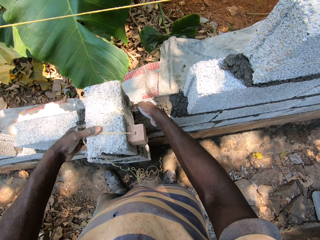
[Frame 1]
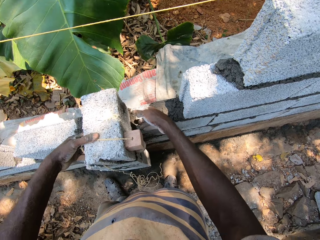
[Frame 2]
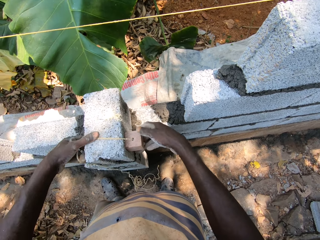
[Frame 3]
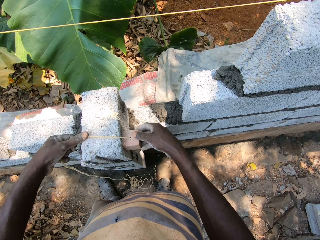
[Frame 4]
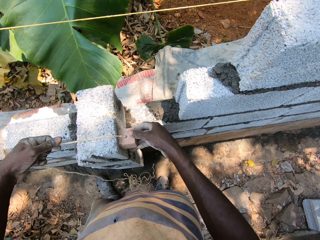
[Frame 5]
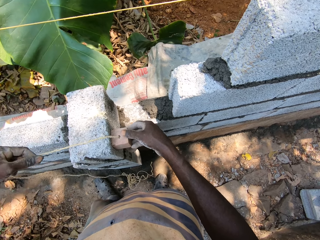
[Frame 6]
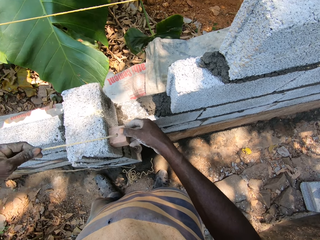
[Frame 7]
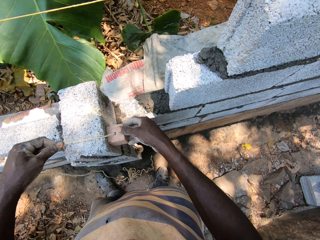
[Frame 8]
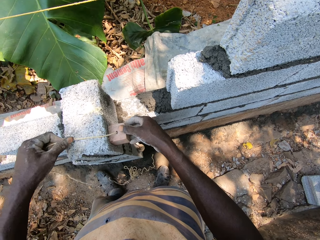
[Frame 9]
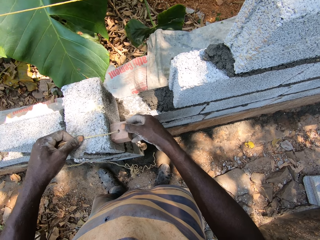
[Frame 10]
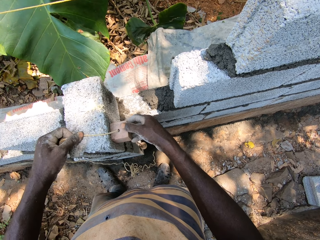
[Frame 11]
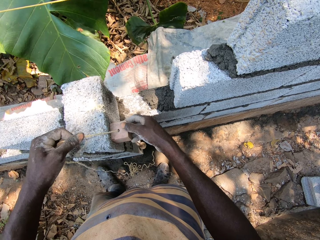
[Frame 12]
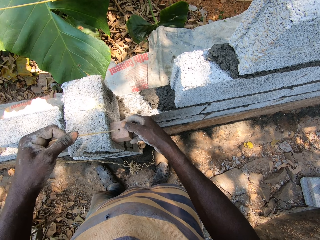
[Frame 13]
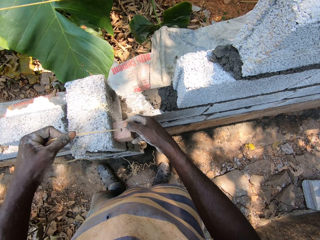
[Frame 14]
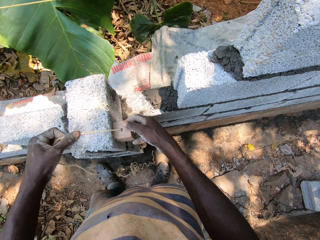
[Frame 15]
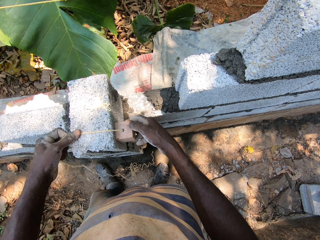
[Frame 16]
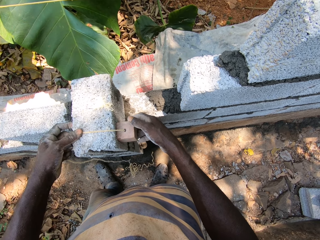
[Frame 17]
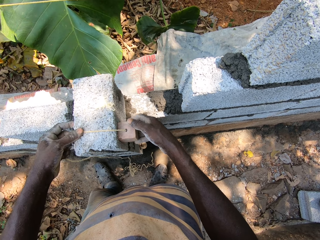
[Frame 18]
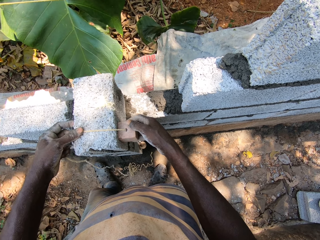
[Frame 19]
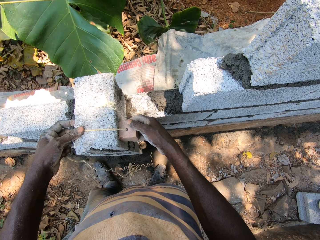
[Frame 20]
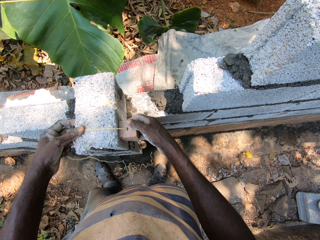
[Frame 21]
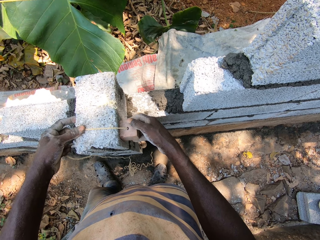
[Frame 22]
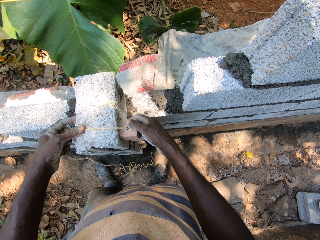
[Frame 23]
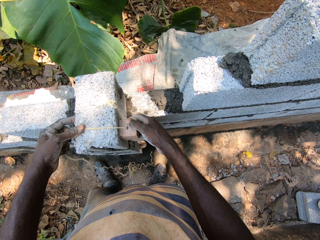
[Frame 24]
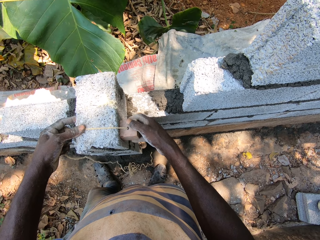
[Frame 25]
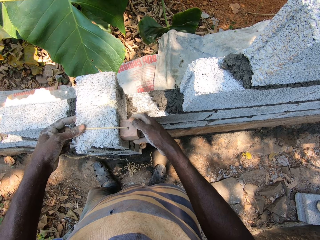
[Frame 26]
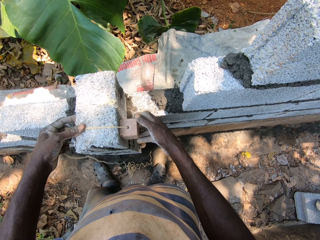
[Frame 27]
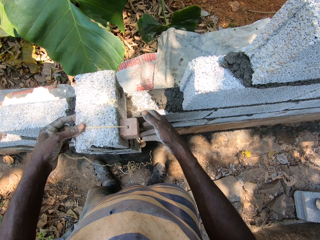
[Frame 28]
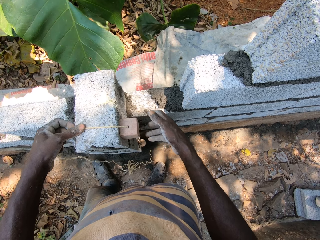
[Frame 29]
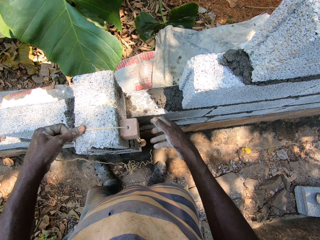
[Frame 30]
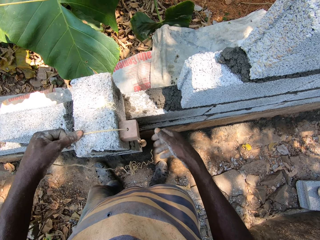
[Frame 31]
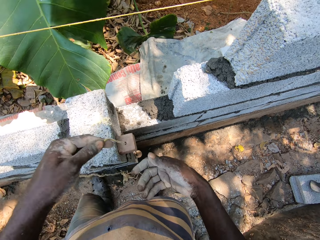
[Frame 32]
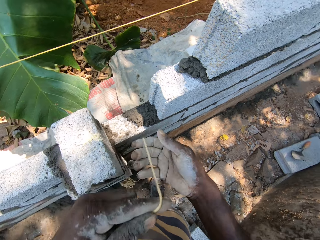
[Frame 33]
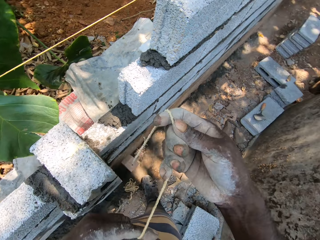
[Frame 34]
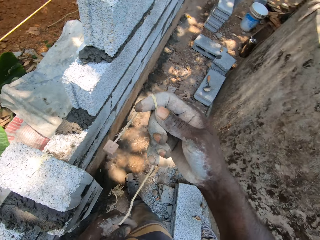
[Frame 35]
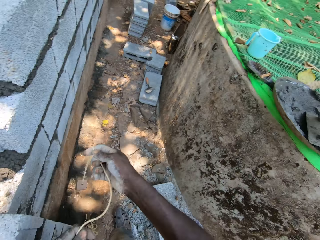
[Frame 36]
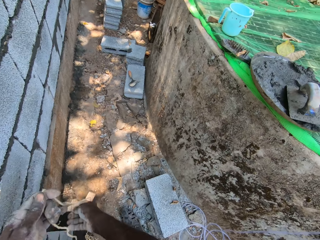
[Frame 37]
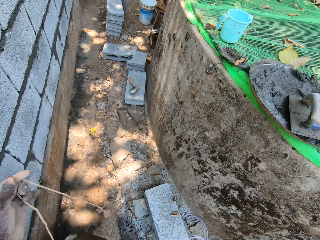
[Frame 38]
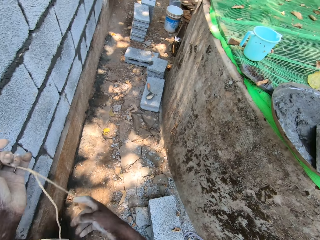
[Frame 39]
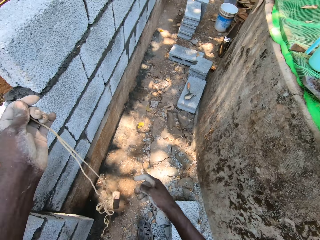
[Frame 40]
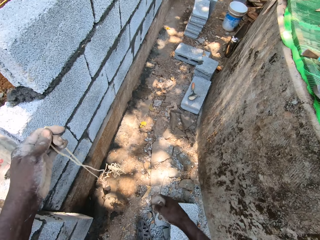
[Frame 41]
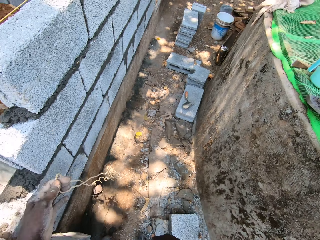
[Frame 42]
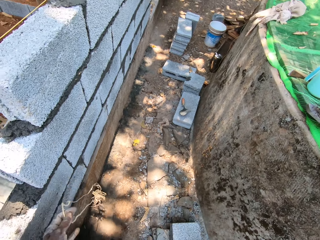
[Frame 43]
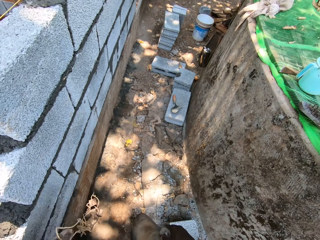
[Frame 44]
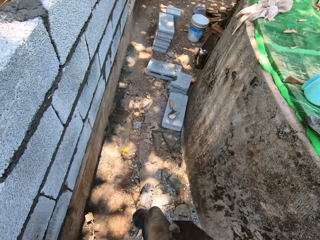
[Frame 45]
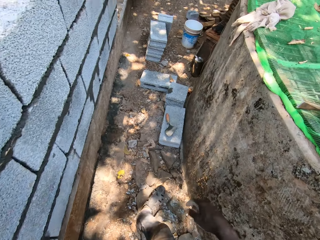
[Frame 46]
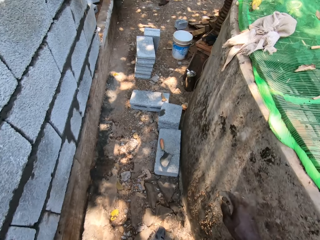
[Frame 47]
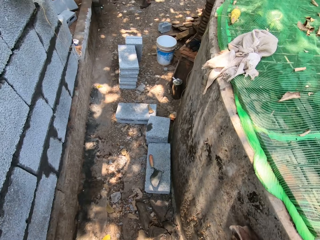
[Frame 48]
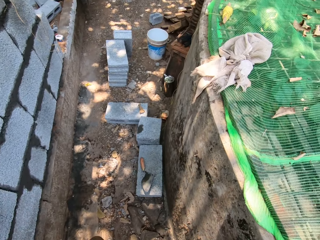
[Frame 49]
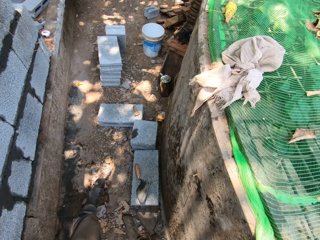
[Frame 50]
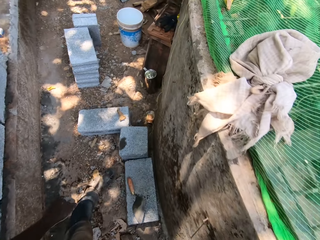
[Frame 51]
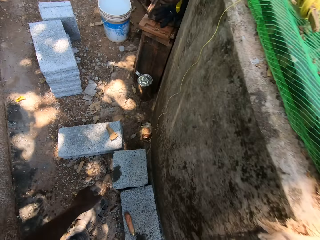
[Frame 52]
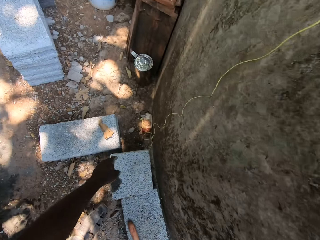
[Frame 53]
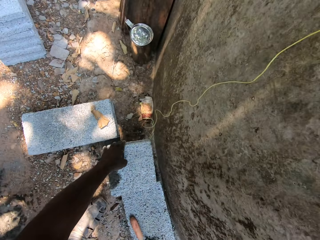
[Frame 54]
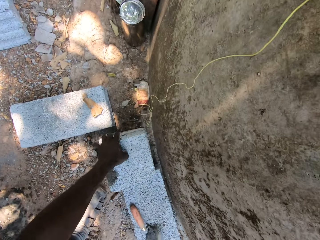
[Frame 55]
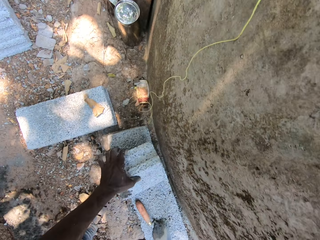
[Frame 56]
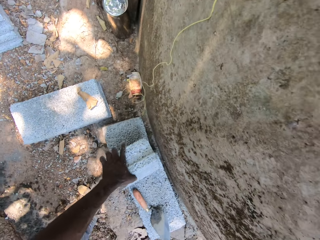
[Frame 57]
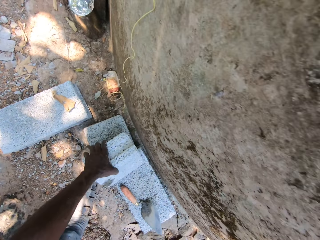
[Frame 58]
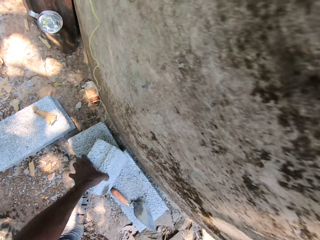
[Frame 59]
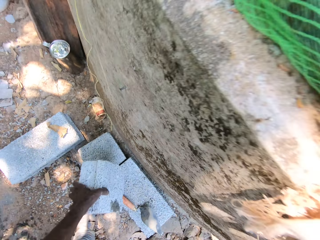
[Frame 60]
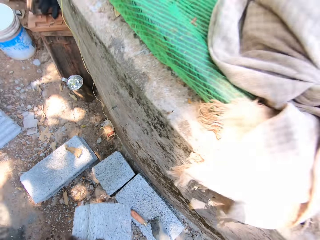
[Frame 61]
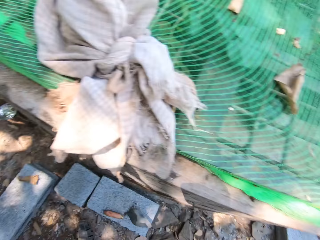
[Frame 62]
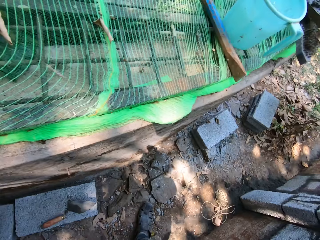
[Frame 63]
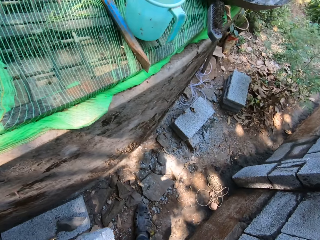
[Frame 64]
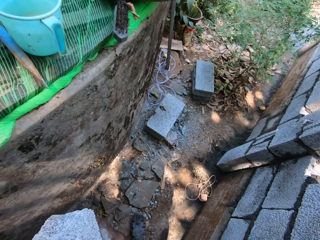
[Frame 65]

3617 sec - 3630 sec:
The camera wearer lifts the measuring rope from the brick with his left hand. He holds the rope with both hands. He lifts his right hand from the rope. He drops the rope on the ground with his left hand. He picks a brick from the ground with his left hand.

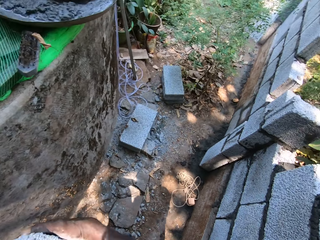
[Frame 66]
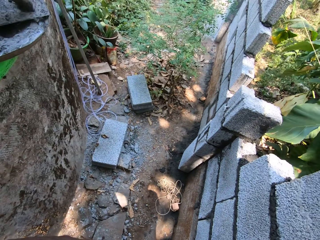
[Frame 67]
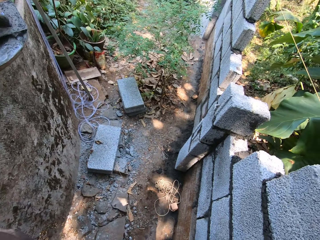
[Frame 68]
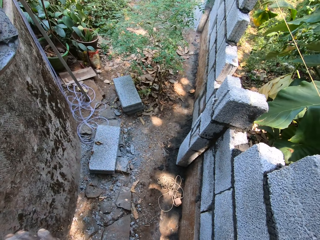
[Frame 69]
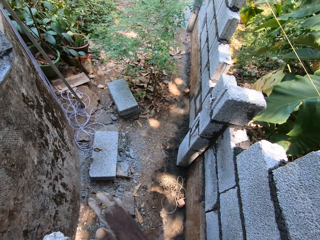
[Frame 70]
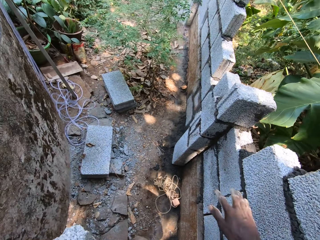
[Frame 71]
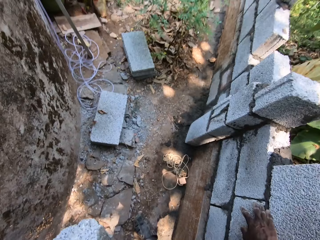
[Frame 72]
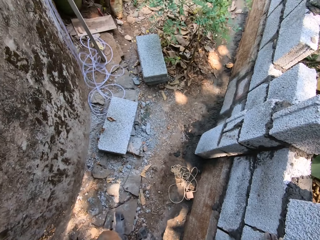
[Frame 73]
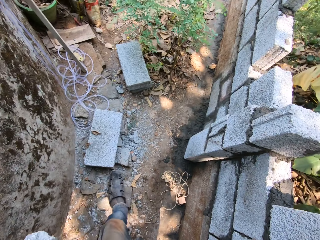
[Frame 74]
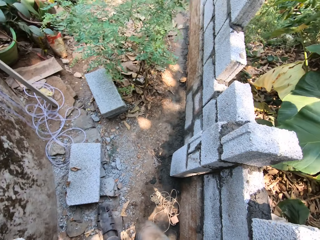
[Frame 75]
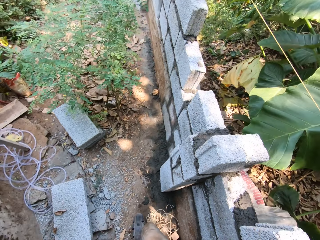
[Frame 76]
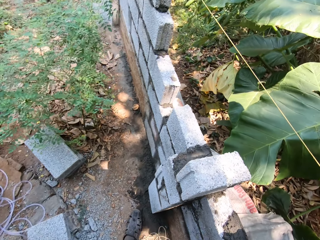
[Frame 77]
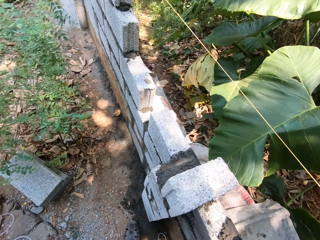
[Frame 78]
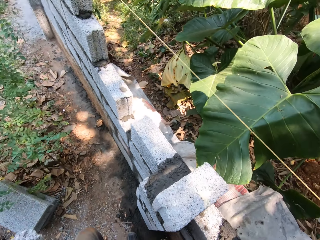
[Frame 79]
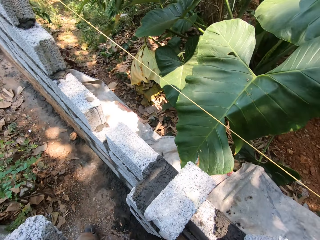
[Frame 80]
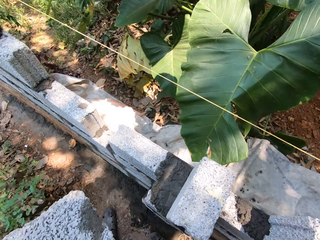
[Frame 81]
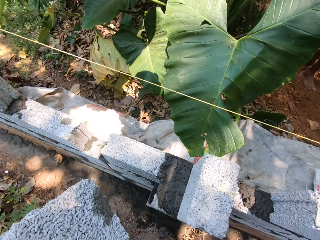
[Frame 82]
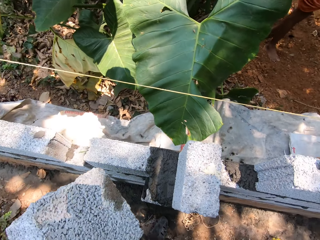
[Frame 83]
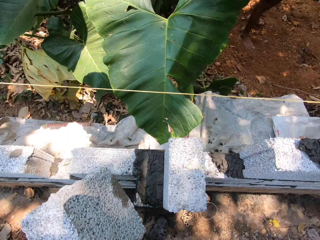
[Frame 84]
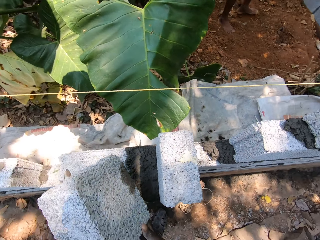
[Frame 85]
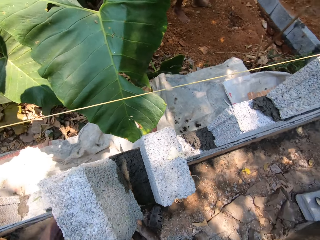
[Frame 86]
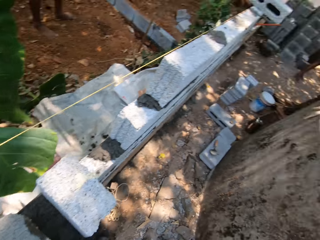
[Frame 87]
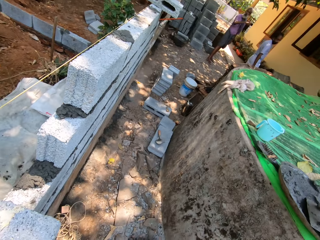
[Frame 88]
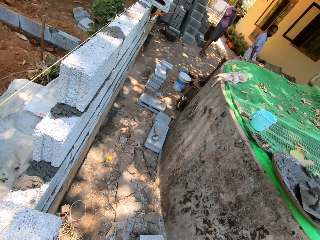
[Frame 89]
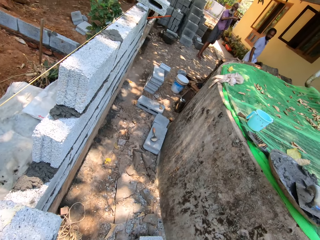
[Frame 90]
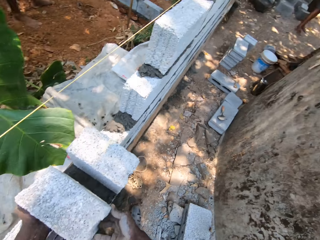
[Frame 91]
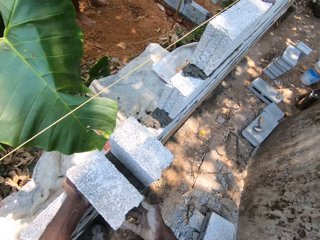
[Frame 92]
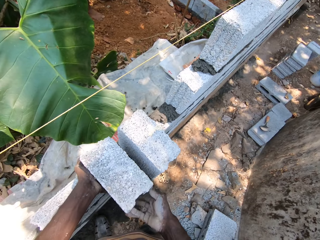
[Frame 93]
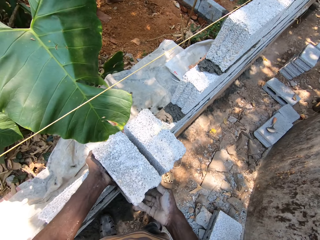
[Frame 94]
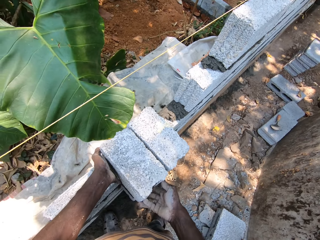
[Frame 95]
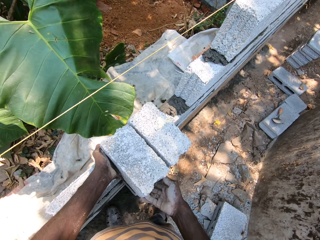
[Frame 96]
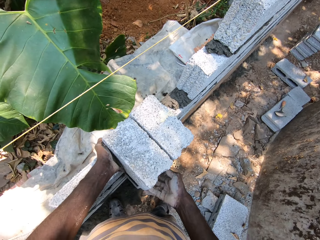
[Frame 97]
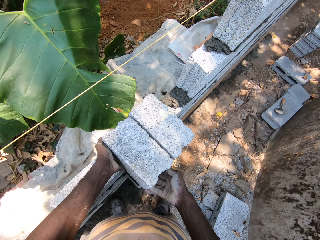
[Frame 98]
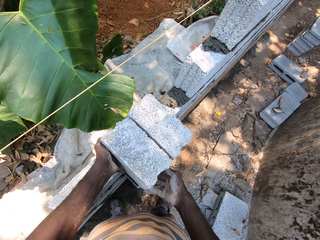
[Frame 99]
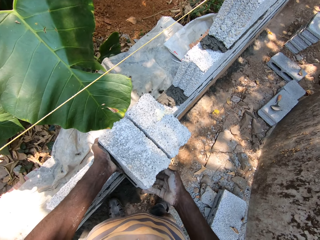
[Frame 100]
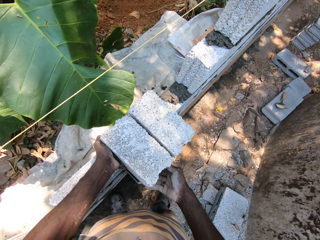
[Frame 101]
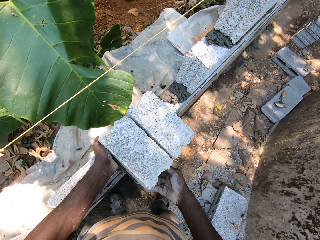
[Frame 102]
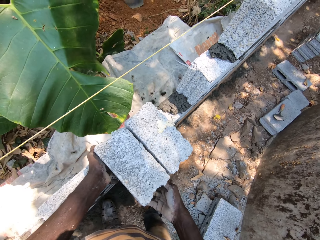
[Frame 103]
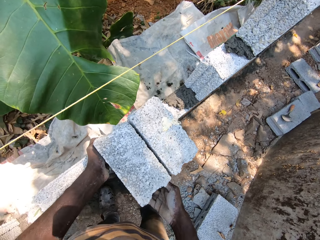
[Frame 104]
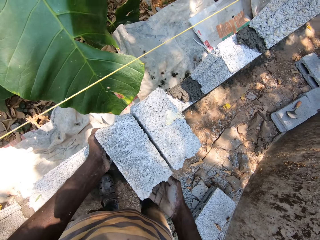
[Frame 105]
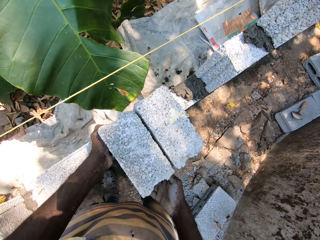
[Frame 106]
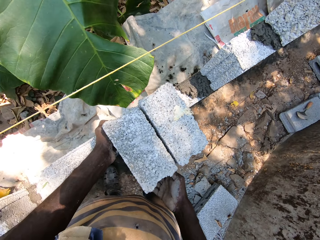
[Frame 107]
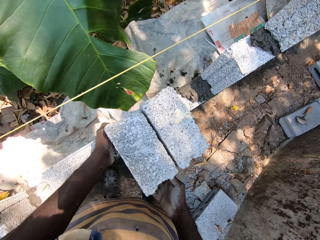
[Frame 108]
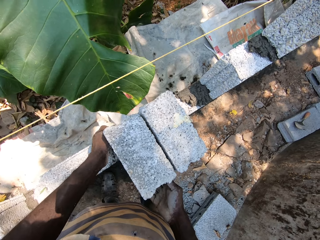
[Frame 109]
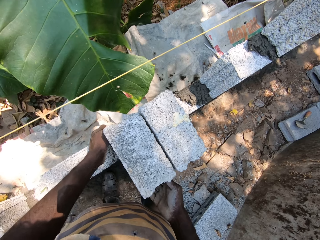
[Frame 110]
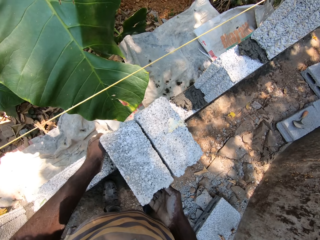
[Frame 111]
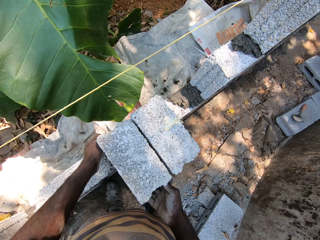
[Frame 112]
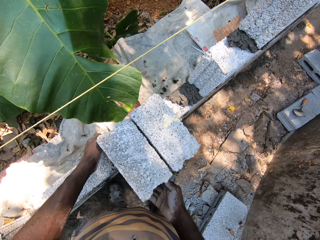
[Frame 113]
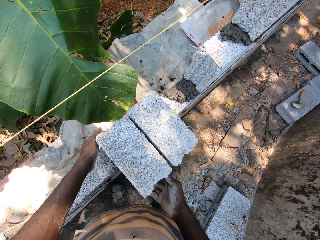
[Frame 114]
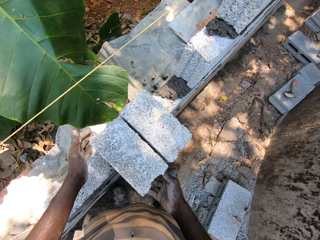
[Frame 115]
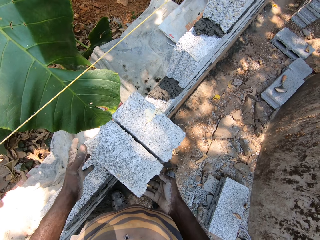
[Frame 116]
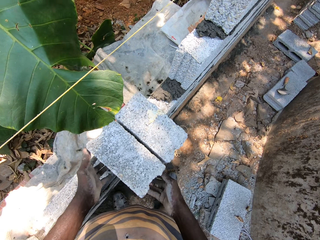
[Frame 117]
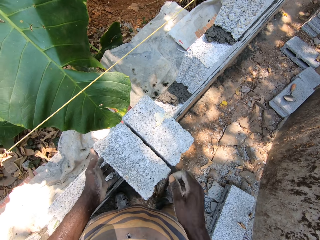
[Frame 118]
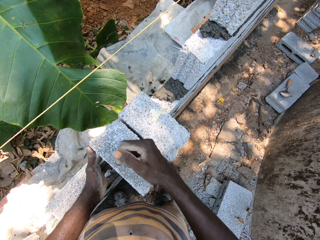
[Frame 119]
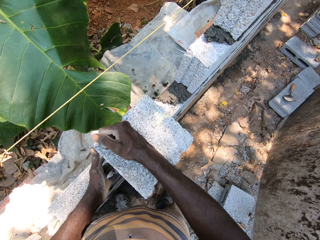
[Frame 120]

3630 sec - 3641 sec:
The camera wearer touches the wall with his right hand. He places the brick on the wall with both hands. The man hits the hoe on the ground with both hands.
